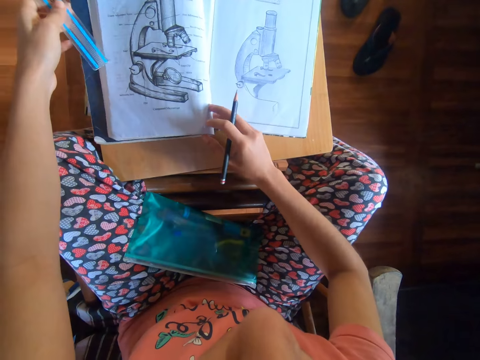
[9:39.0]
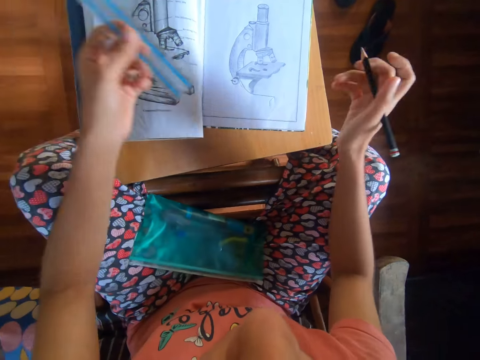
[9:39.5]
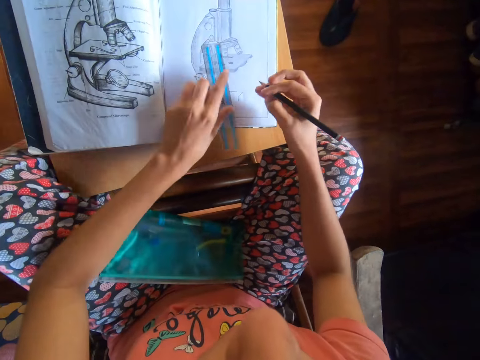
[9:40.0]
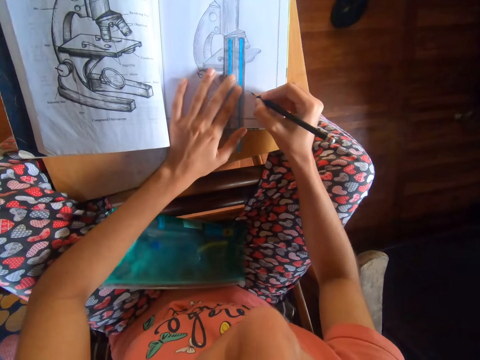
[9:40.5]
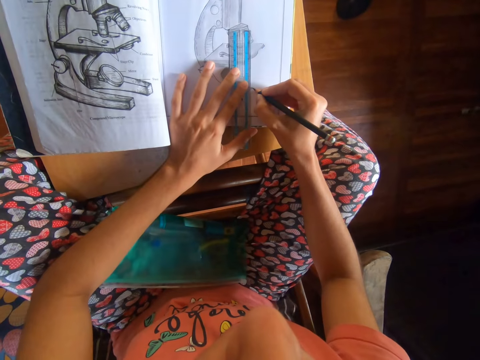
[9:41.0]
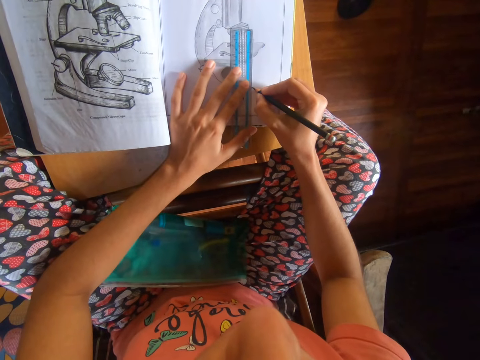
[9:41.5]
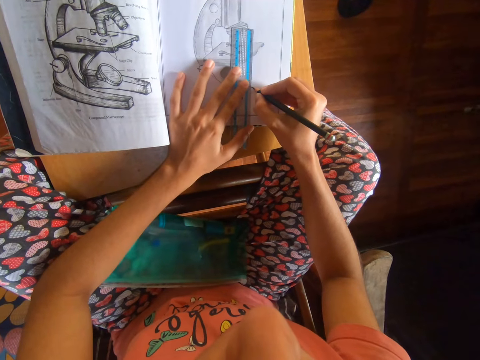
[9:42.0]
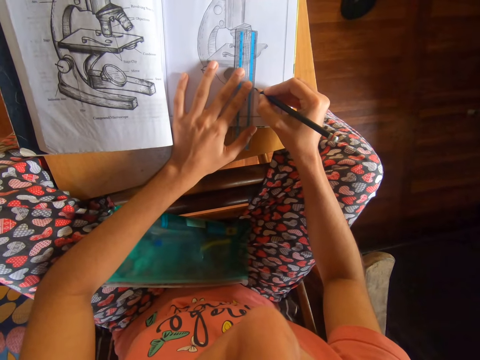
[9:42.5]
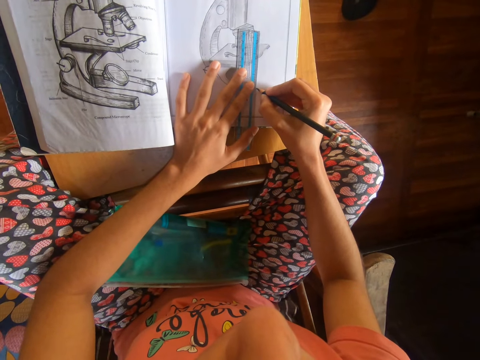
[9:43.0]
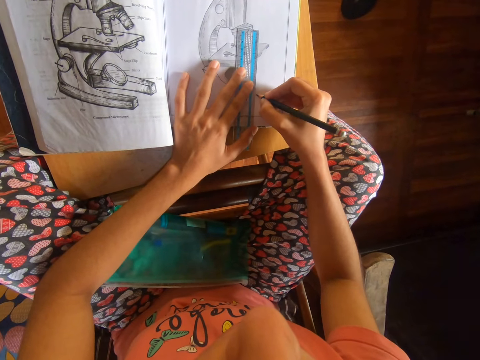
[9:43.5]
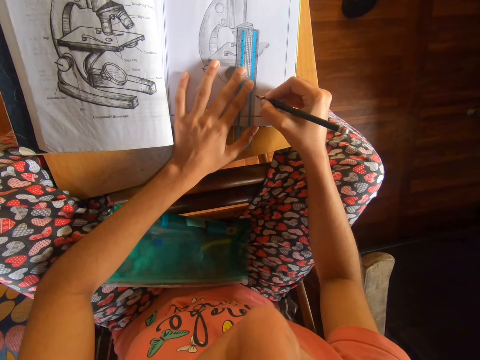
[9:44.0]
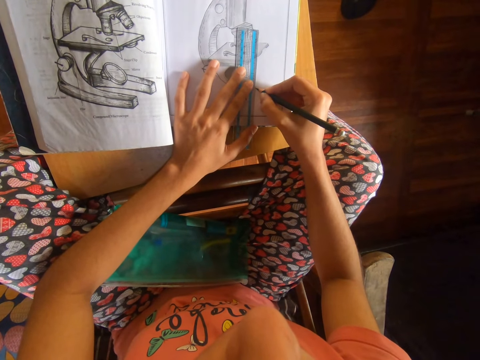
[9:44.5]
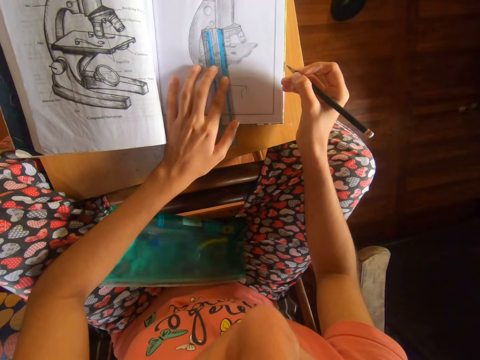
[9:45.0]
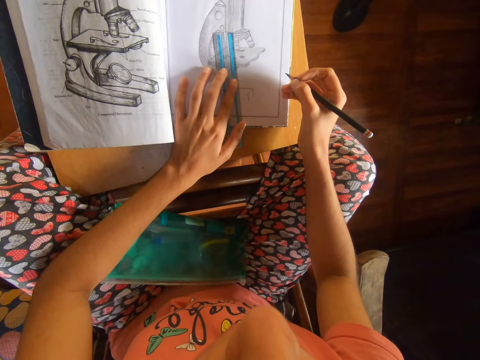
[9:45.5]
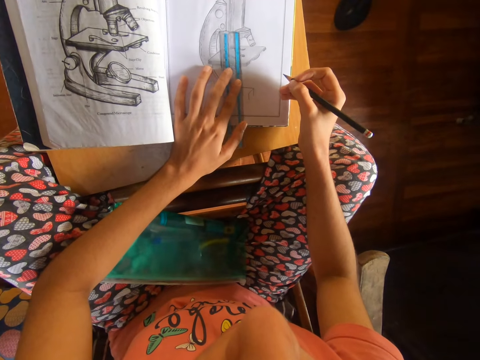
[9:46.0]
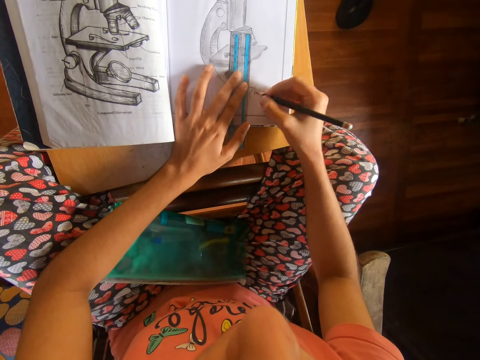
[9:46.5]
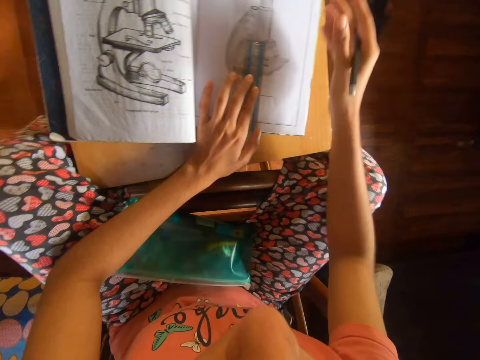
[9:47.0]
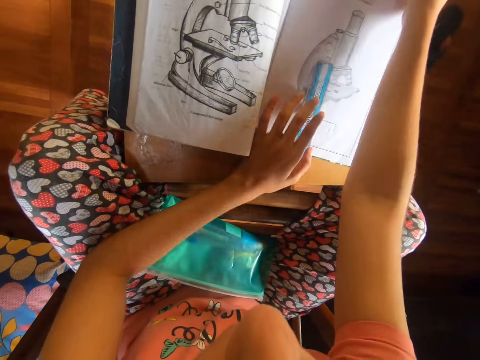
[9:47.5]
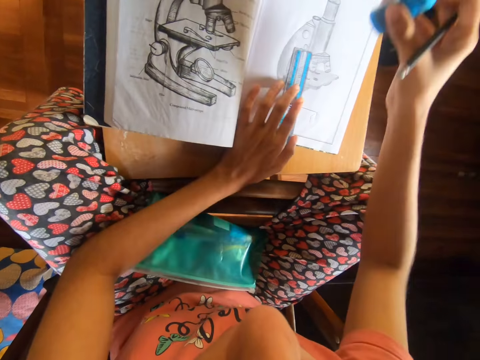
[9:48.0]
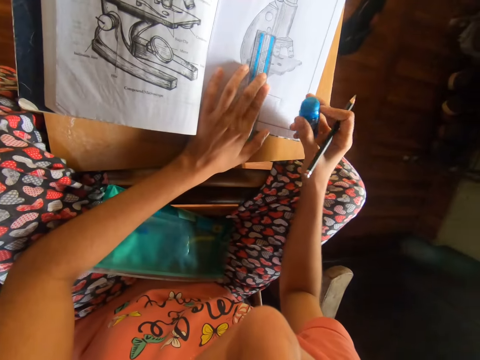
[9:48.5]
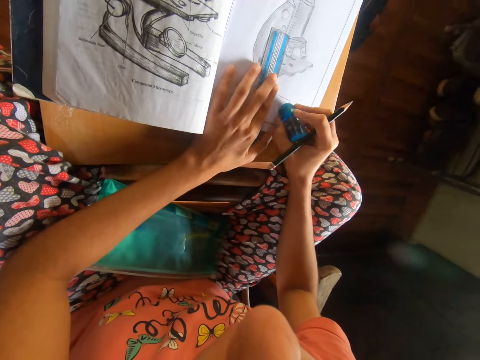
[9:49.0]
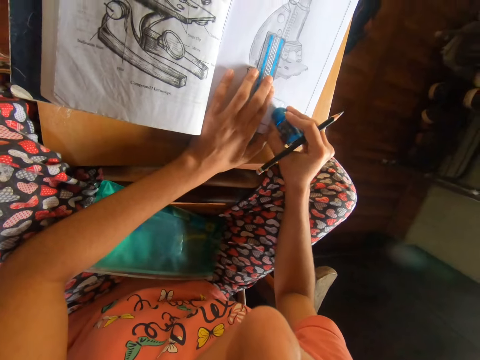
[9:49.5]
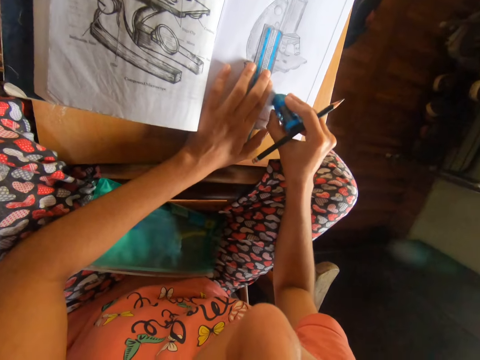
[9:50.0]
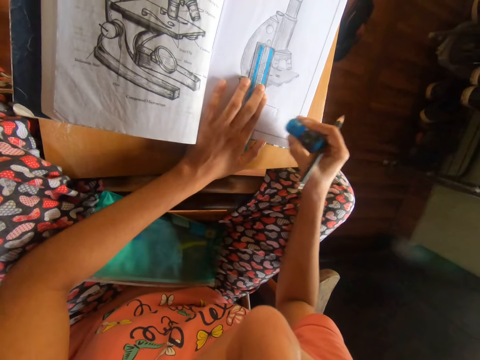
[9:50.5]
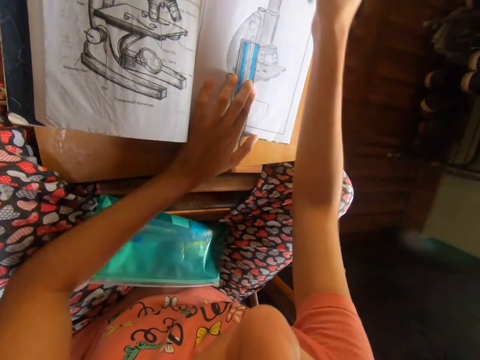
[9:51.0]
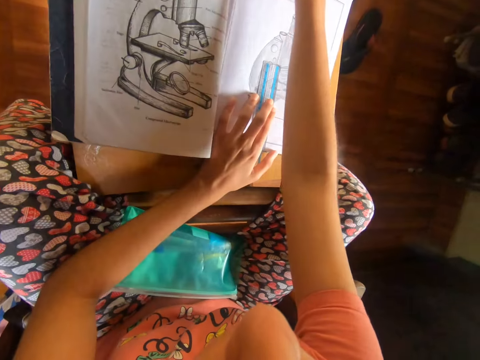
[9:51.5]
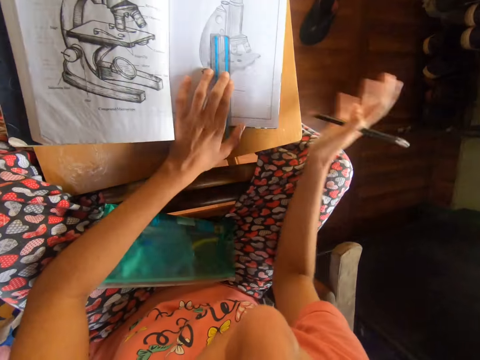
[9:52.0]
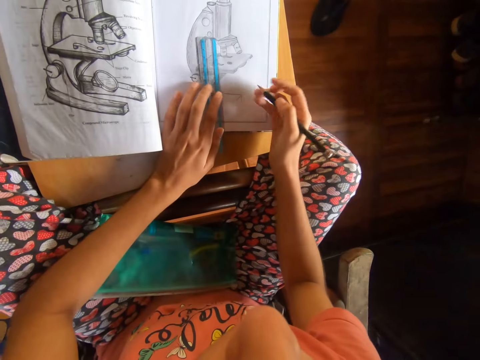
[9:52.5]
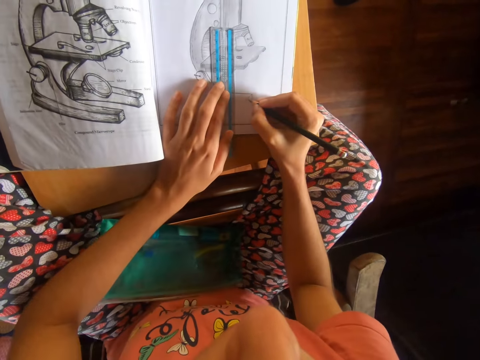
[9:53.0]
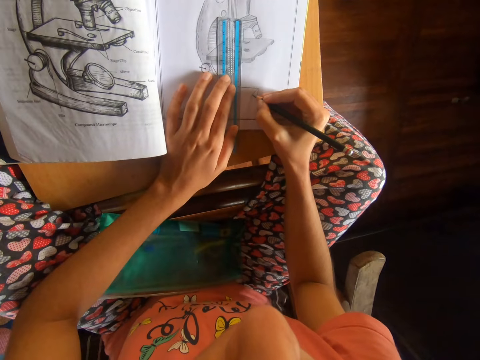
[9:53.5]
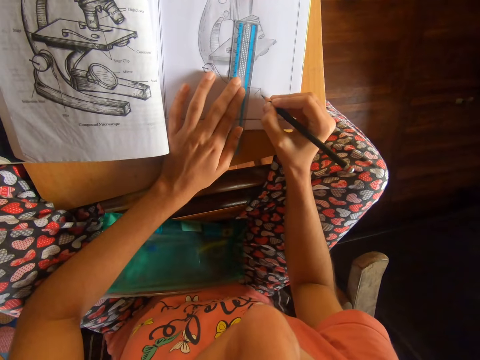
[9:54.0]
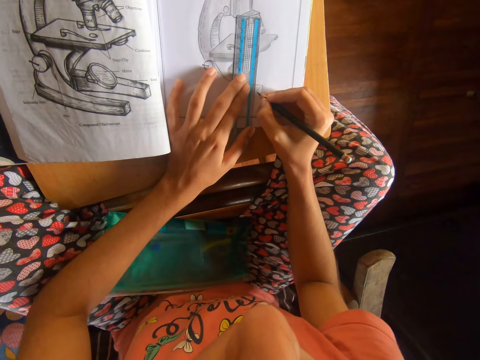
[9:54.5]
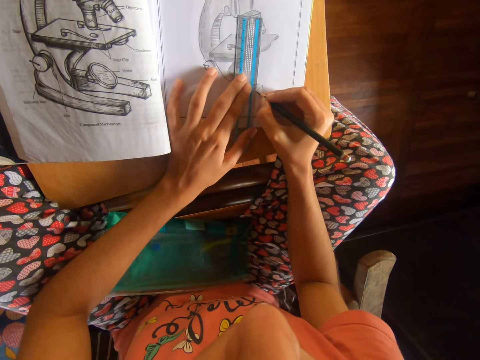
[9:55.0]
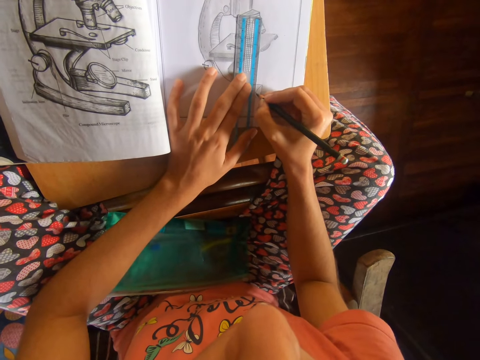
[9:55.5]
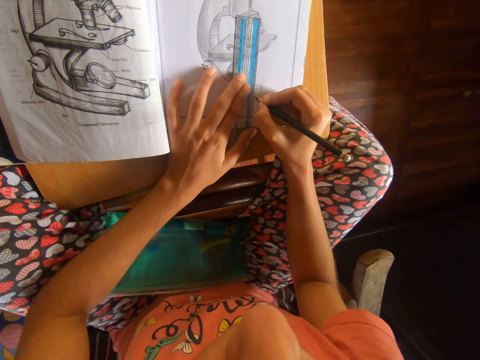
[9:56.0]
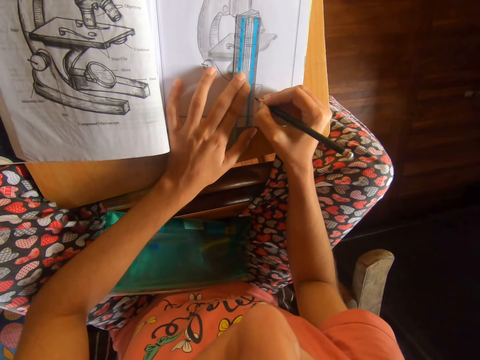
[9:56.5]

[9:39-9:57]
The camera wearer shifts the book with her right hand. She places the ruler on the book with her left hand. She draws in the book with the pencil in her right hand. She picks up the eraser. She erases the book with the eraser in her right hand. She places the eraser on the table. She dusts the book with her right hand. She draws in the book with the pencil in her right hand.

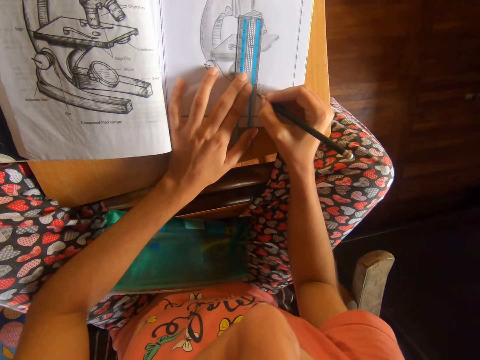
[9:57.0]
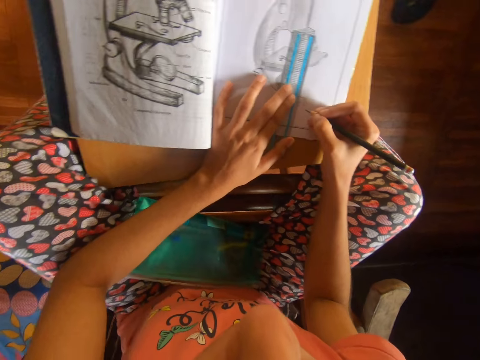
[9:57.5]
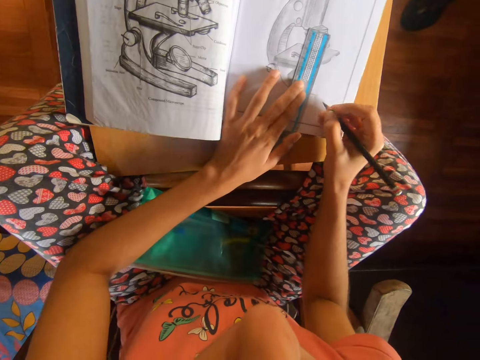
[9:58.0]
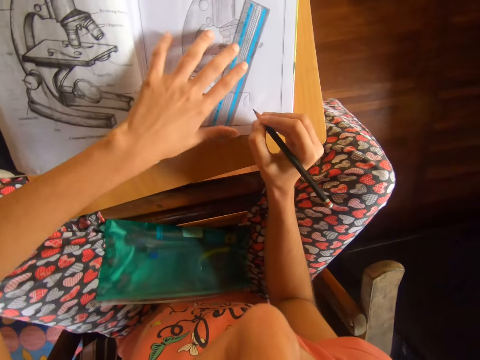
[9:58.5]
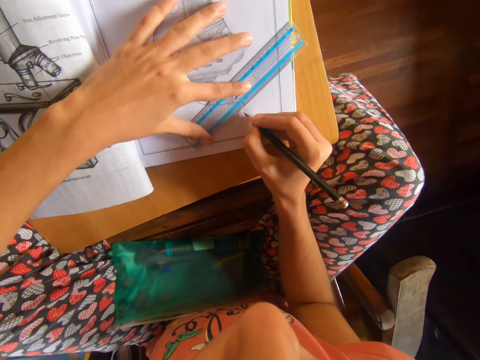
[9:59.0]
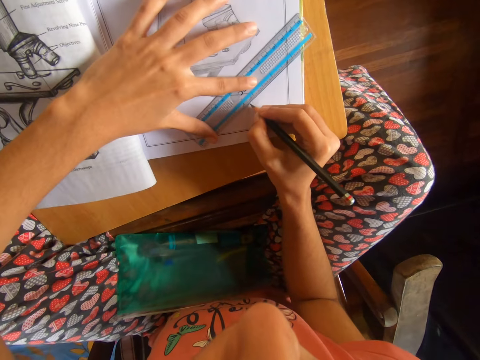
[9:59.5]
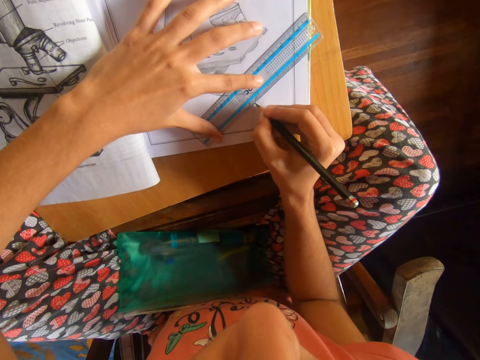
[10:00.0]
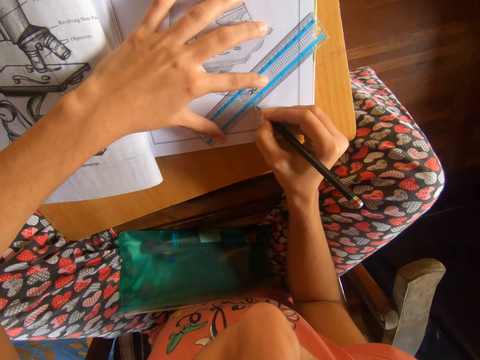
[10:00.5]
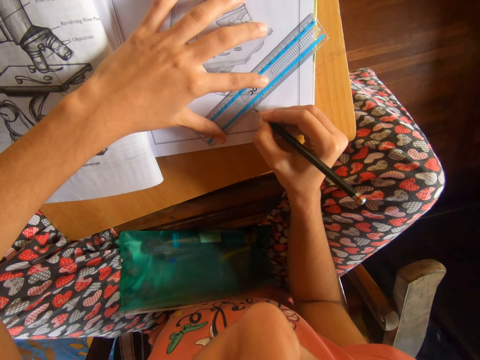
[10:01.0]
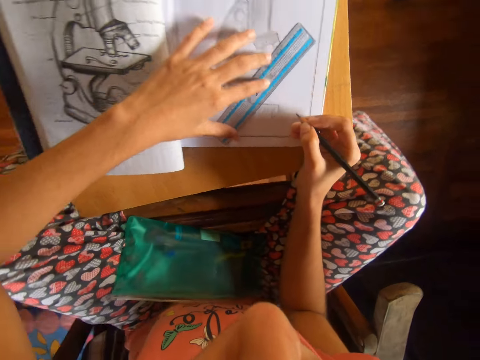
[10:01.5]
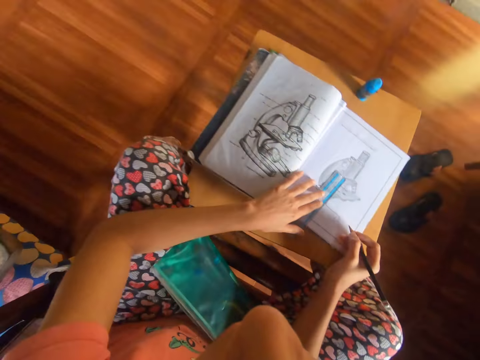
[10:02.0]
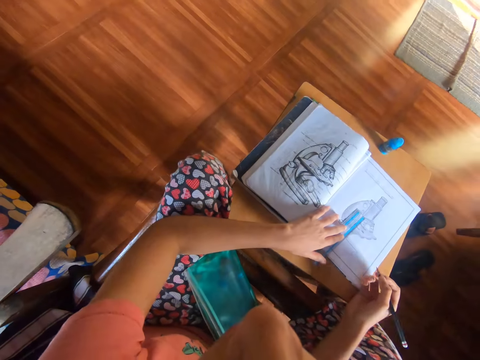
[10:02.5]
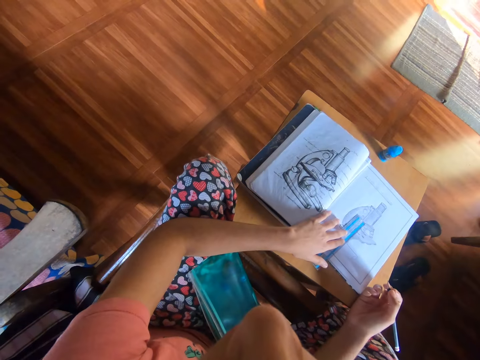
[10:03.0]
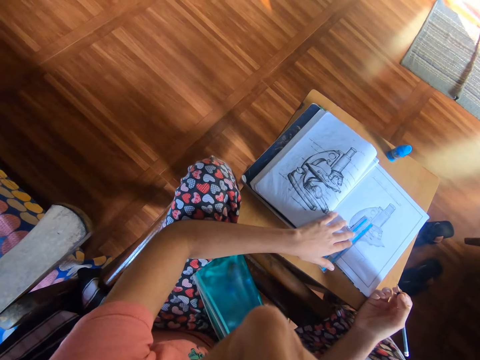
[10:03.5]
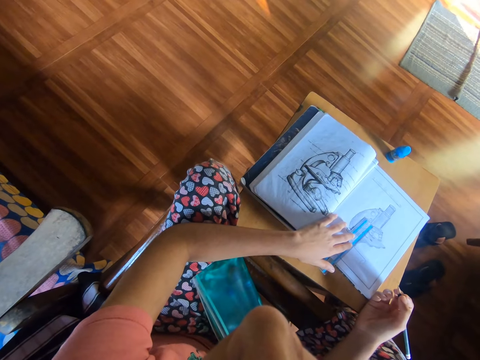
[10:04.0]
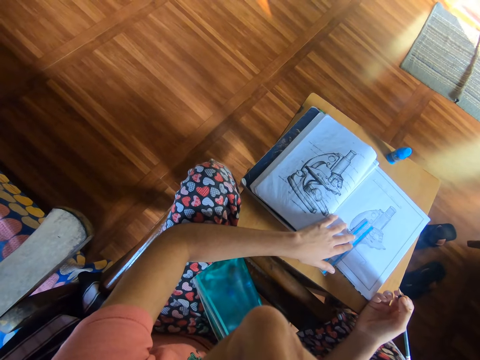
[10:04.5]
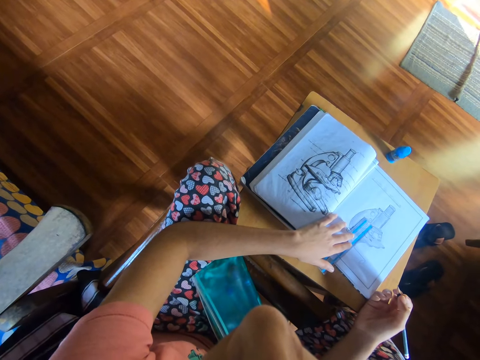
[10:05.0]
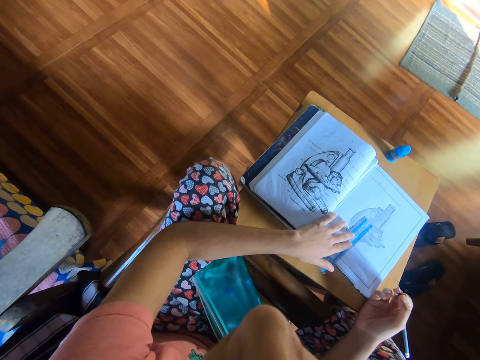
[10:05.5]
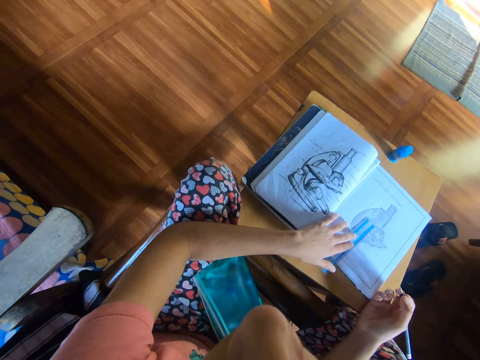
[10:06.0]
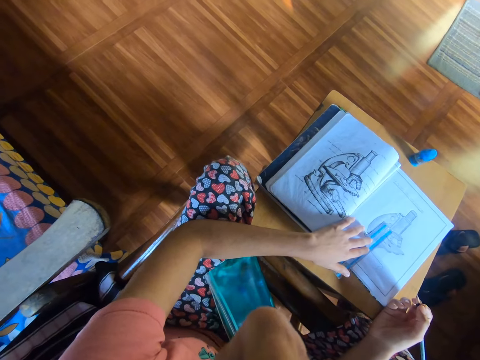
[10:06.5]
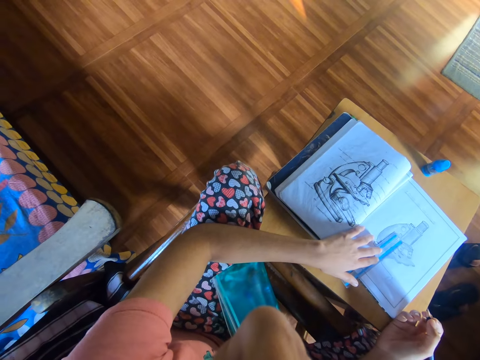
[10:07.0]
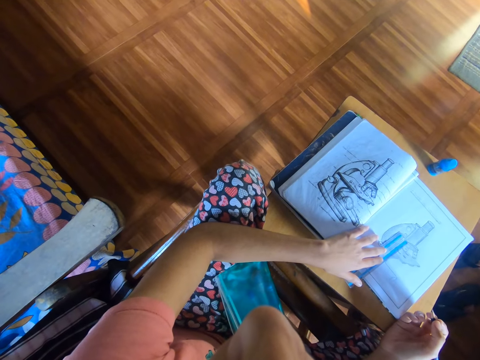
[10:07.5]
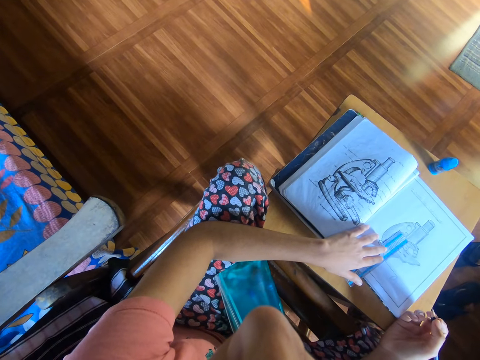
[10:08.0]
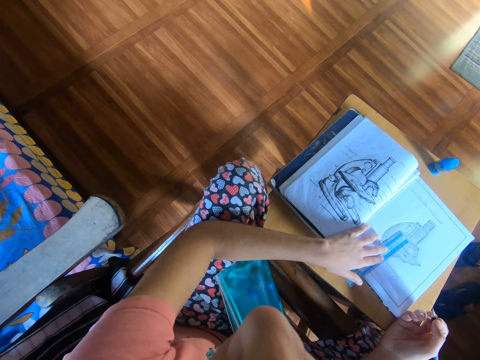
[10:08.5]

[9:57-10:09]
The camera wearer moves the ruler with her left hand. She draws in the book with the pencil in her right hand. She moves the ruler with her left hand.
